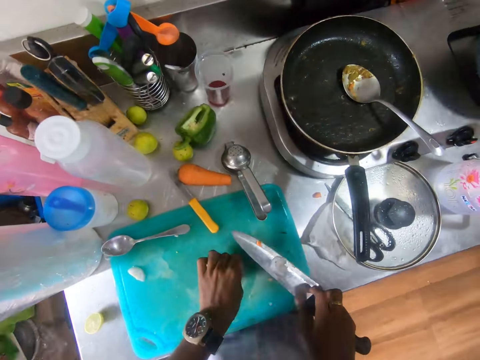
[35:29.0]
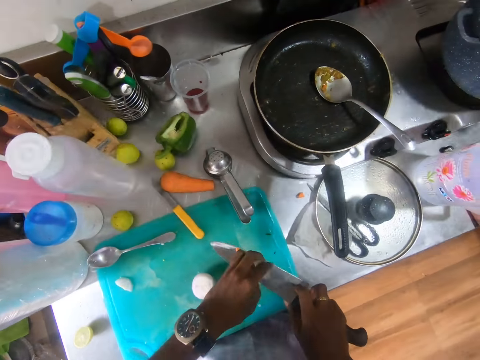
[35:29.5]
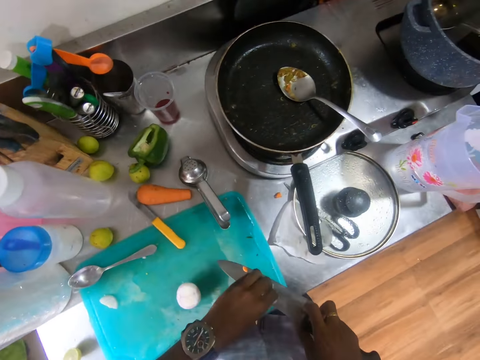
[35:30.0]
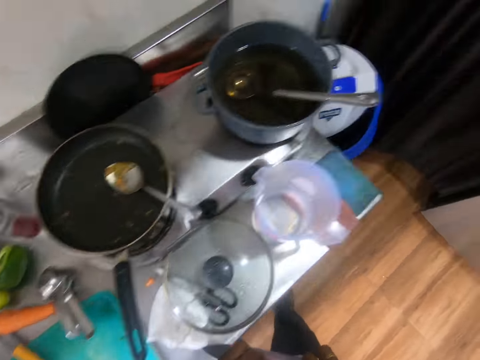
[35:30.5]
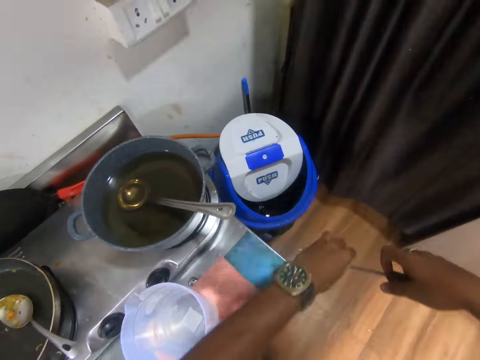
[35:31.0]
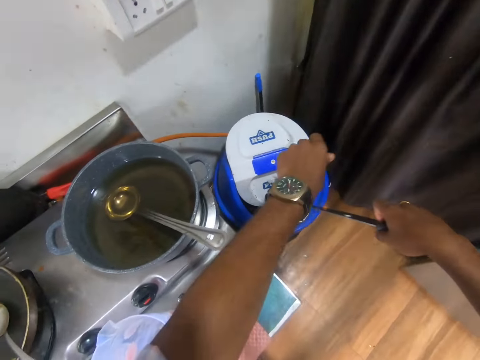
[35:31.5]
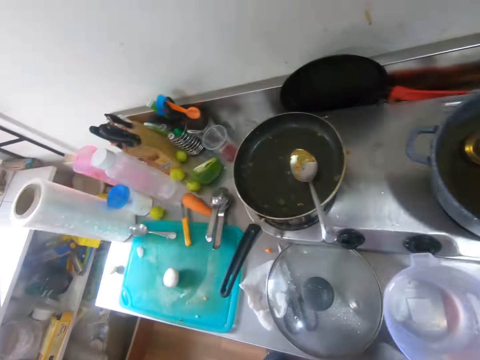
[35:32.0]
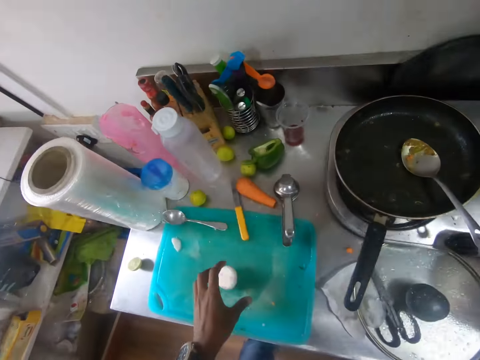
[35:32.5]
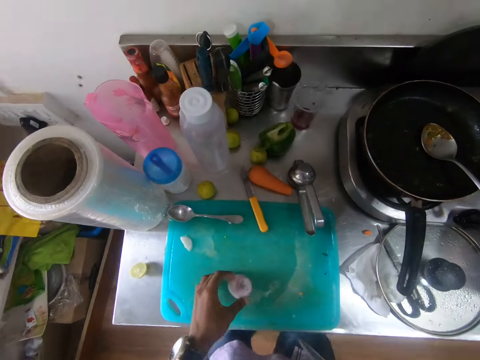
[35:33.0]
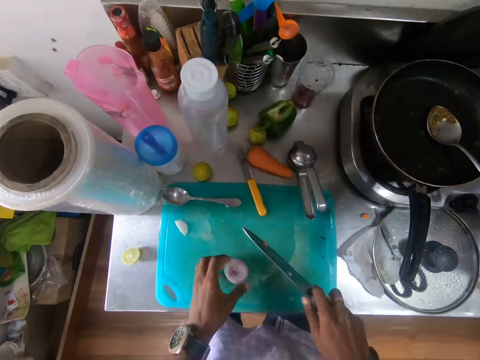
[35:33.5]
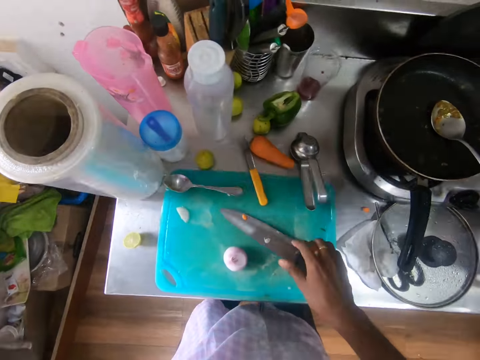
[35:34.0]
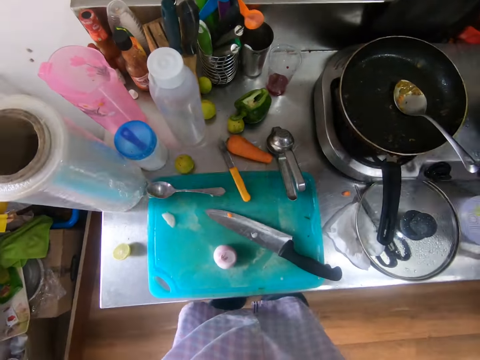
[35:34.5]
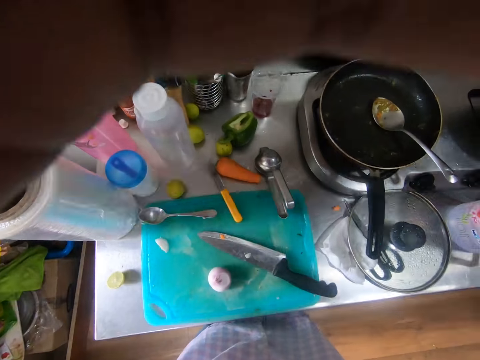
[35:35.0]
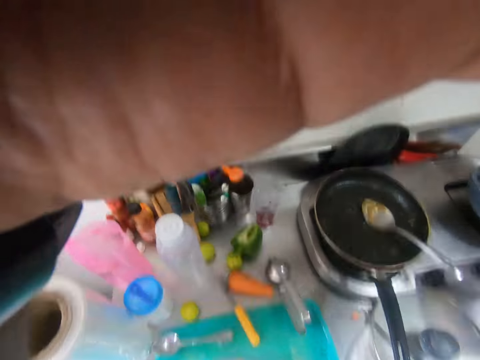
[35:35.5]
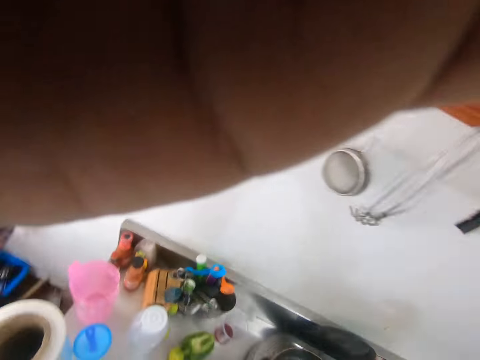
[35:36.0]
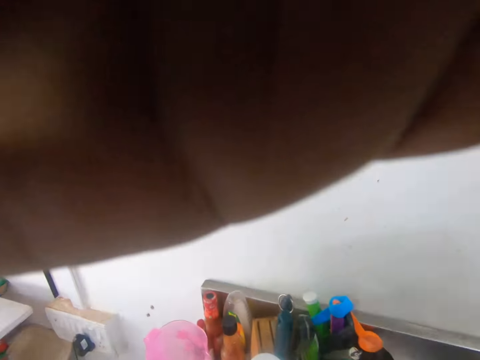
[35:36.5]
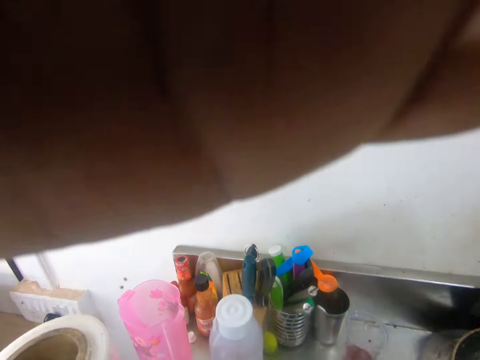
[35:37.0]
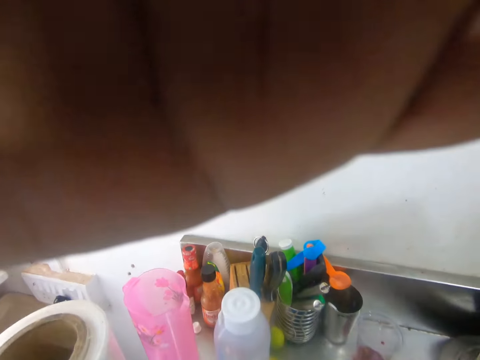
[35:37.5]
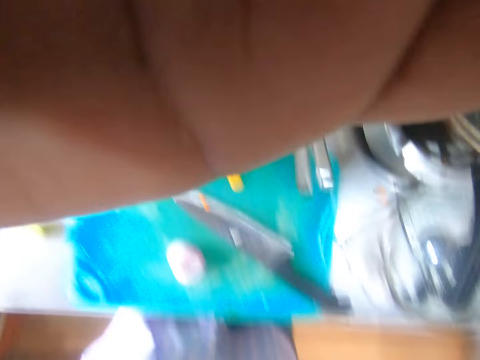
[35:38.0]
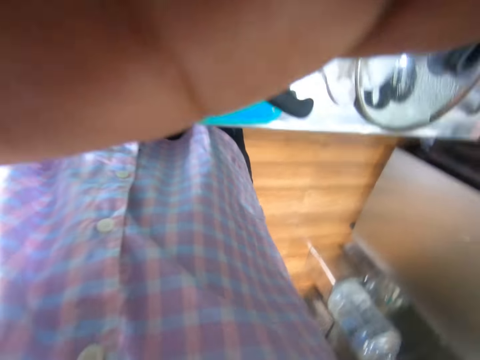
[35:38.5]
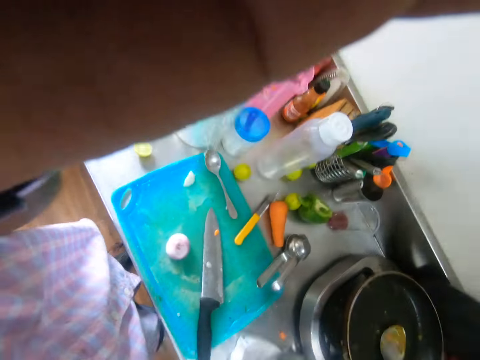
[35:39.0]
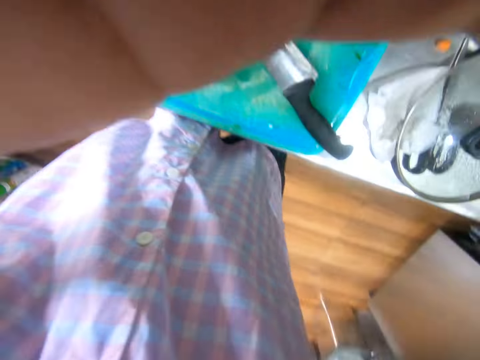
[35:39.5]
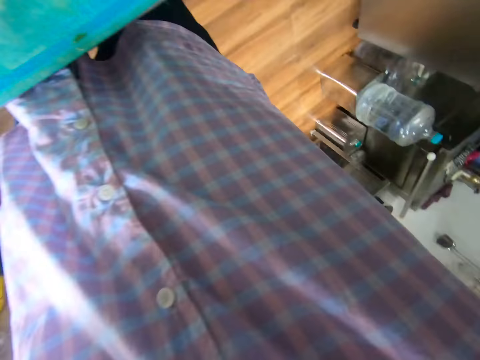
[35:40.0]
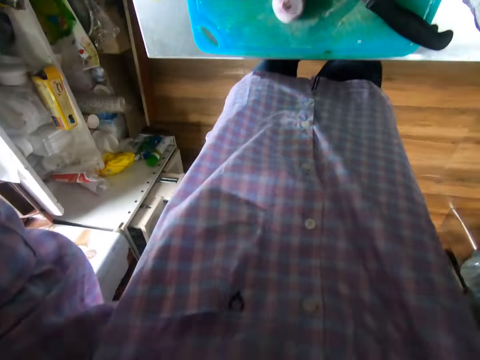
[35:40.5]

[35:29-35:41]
The camera wearer picks up a slice of onion from the chopping table with his left hand. He places the slice of onion on the knife with his left hand. He moves towards the dustbin. He throws the onion into the dustbin with both hands. He flips a piece of the onion on the chopping table with his left hand. He holds the onion on the chopping board. He drops the knife in his right hand on the chopping table. He raises his left hand. He raises his right hand. He puts the onion on the chopping board. He adjusts the camera.

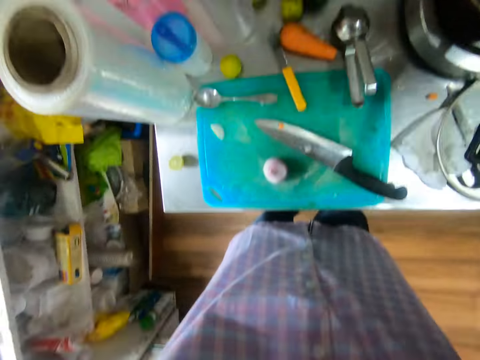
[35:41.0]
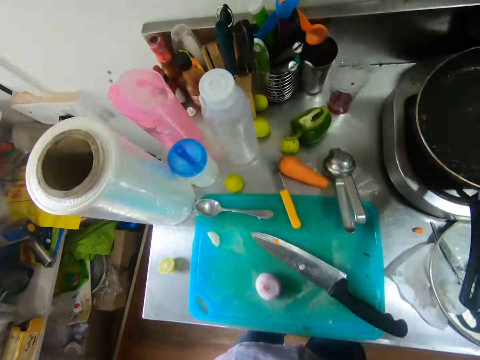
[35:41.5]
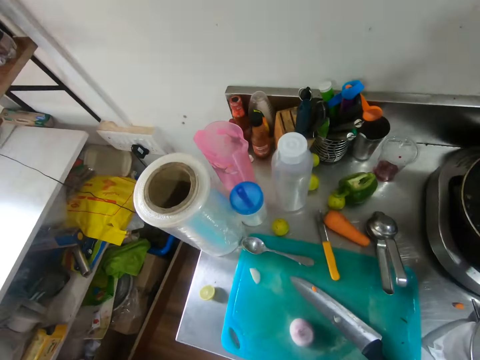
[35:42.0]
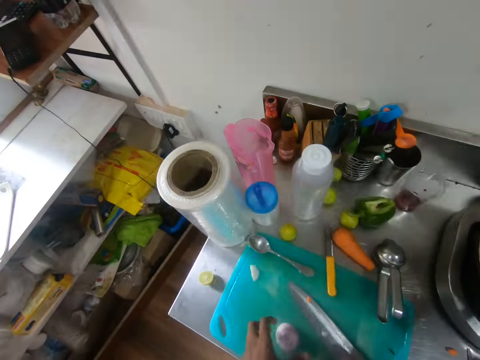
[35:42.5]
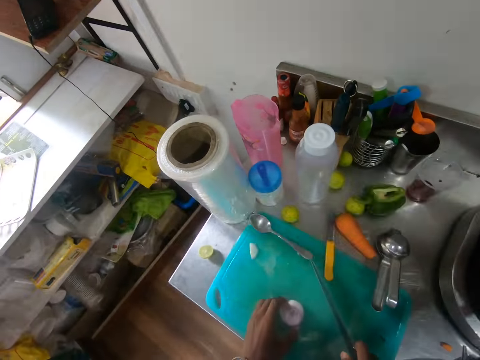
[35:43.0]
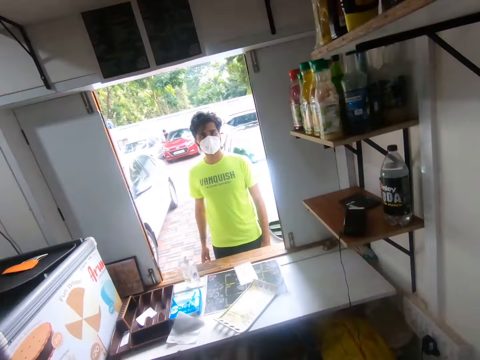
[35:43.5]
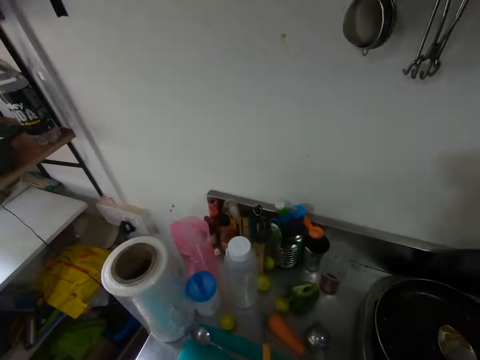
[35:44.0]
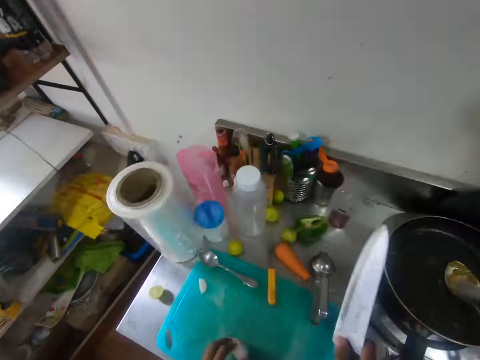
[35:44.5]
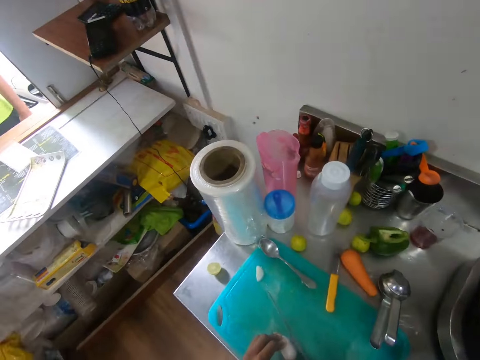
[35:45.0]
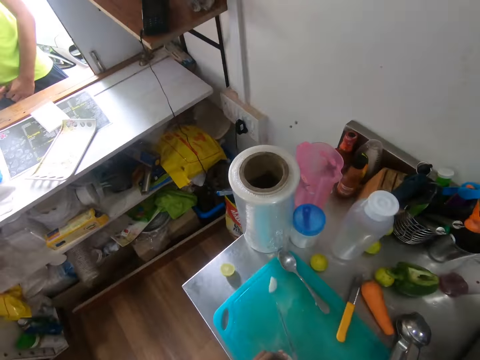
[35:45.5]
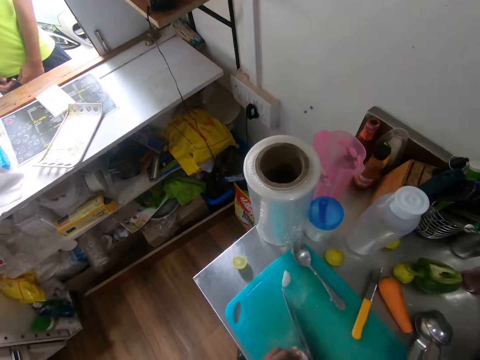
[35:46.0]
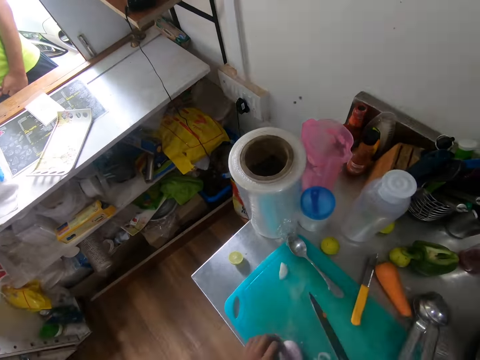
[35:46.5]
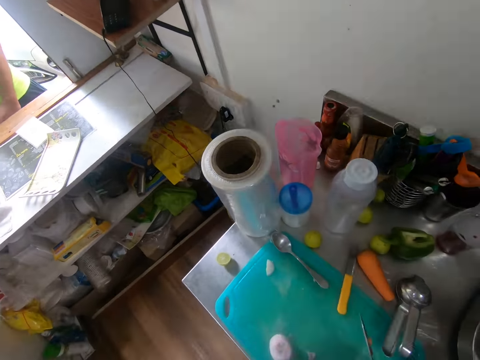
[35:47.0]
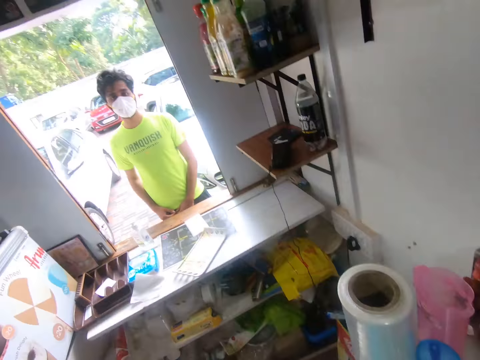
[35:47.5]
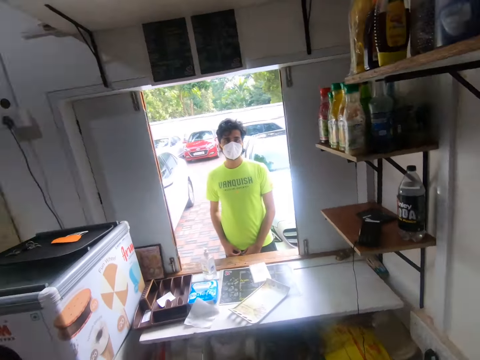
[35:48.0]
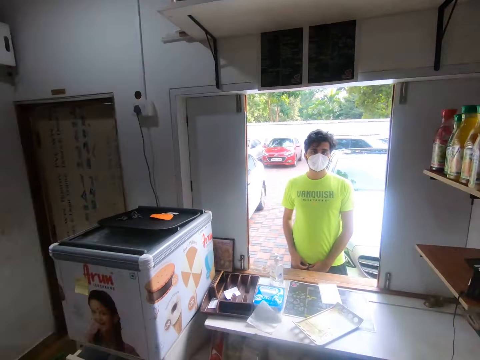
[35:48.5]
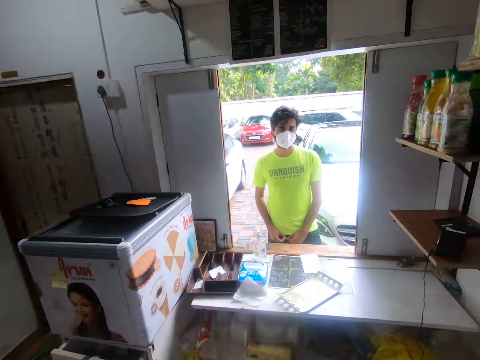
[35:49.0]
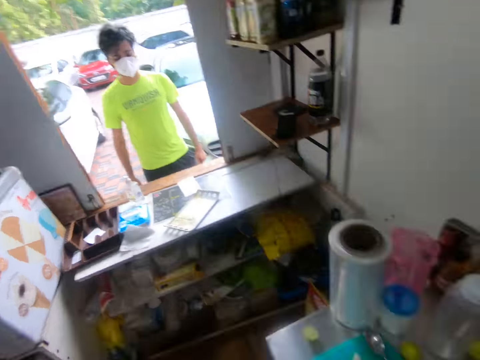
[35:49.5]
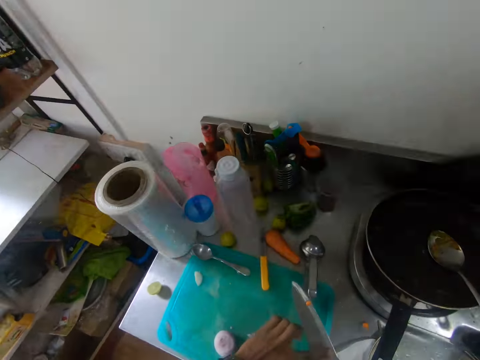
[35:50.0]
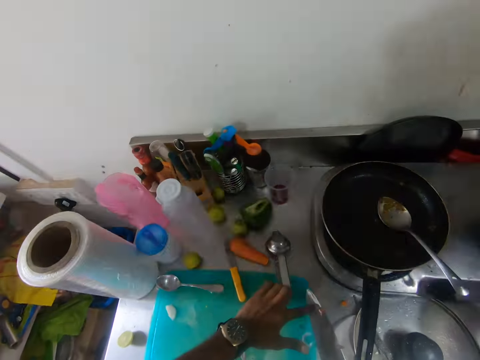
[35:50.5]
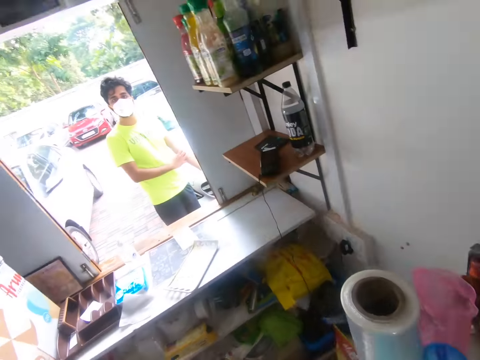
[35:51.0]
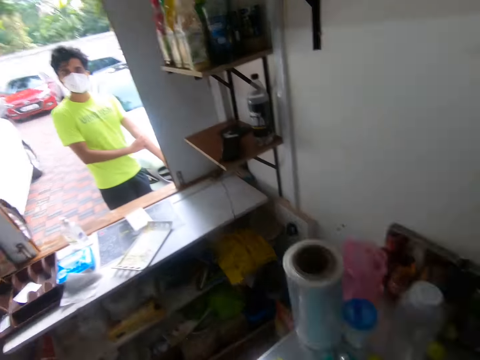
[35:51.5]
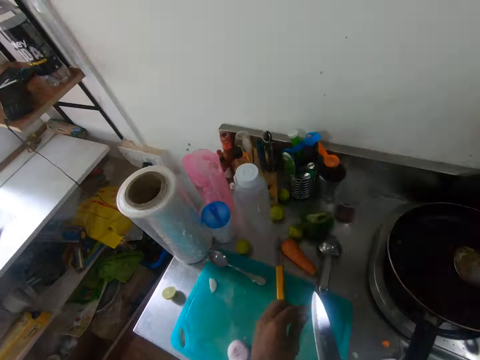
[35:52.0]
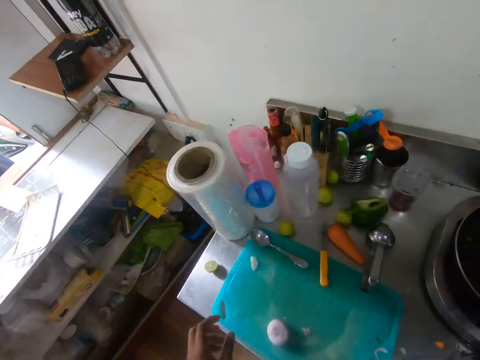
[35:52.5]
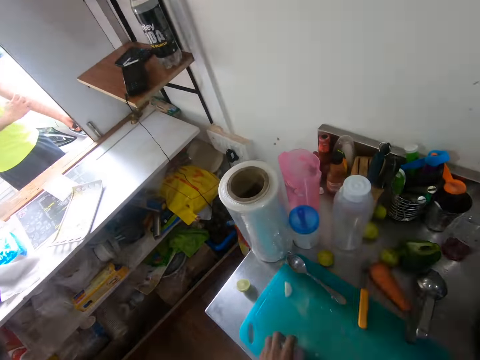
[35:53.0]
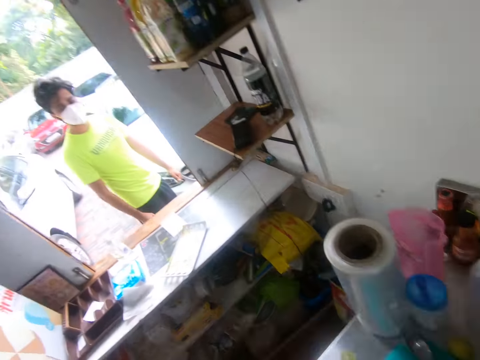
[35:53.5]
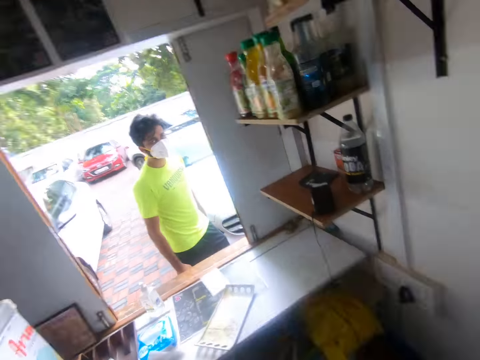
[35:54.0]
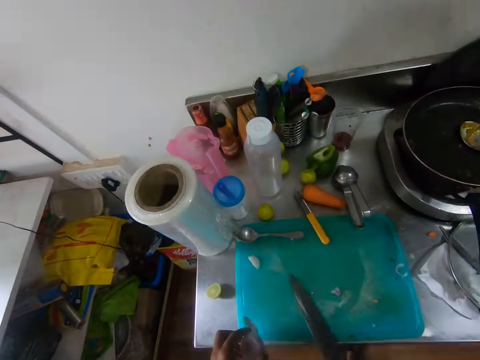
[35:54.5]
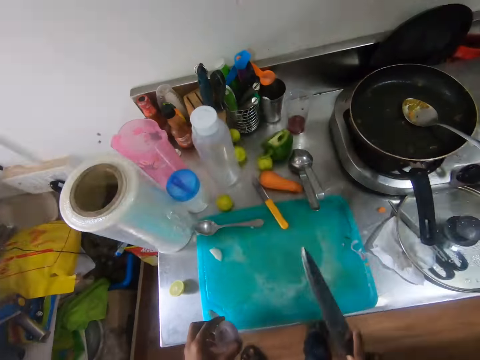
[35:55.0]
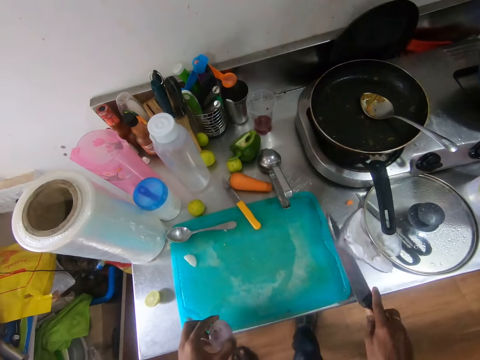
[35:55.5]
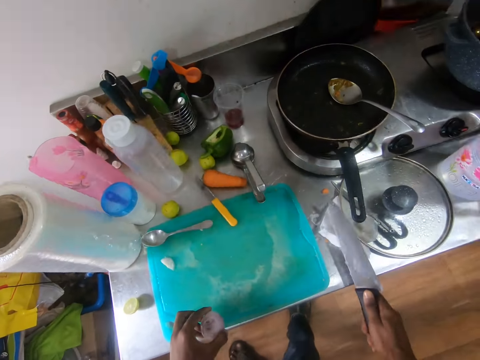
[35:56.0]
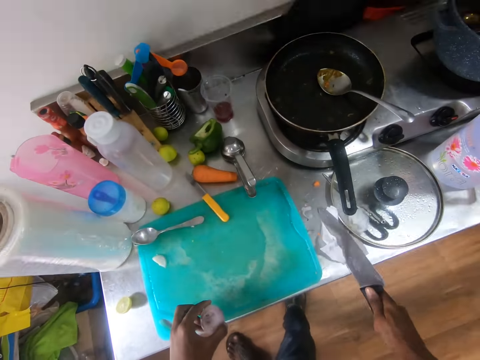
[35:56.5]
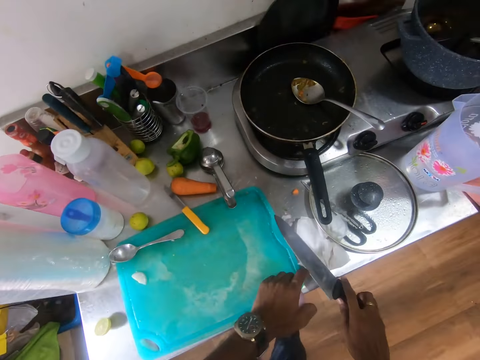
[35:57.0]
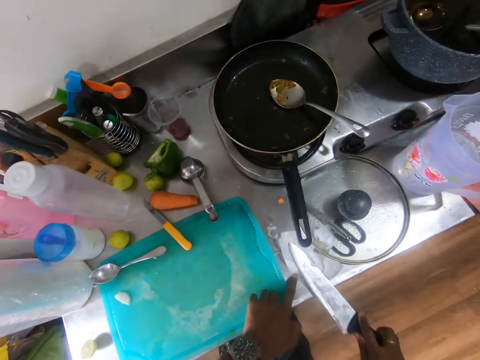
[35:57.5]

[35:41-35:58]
The camera wearer holds the onion with his left hand. He picks the onion. He picks up the knife with his right hand. He interacts with a man. He looks at the man. He cuts the onion with the knife in his right hand. He raises his hand. He scrapes the knife with his left hand. He clears the tray with the knife in his right hand. He wipes the knife in his right hand on a serviette on the counter. He places his left index finger on the serviette. He wipes the knife in his right hand on the serviette.
